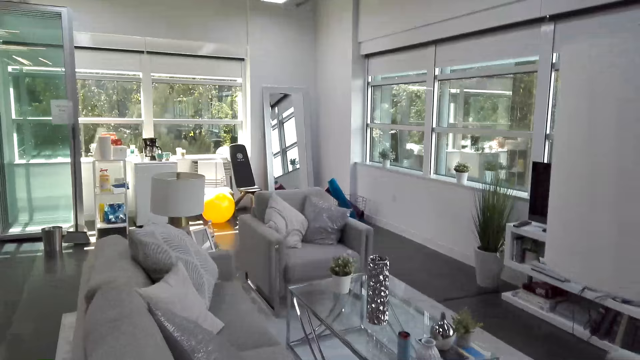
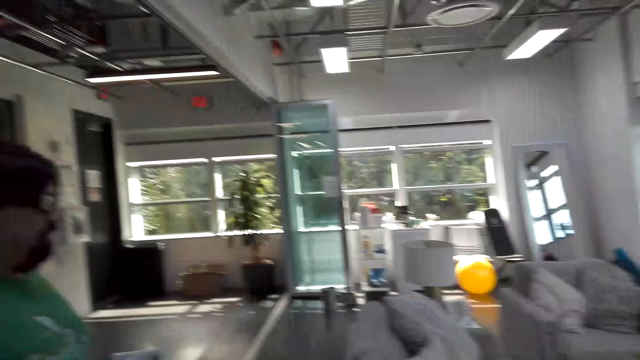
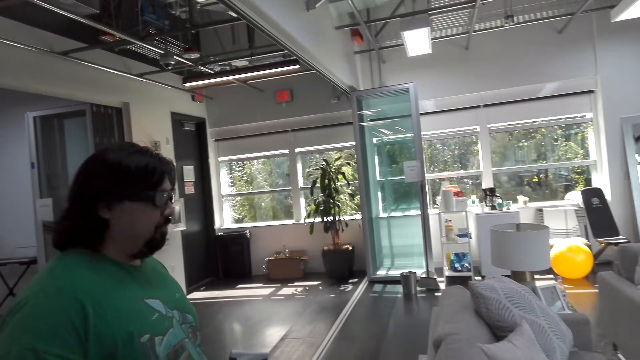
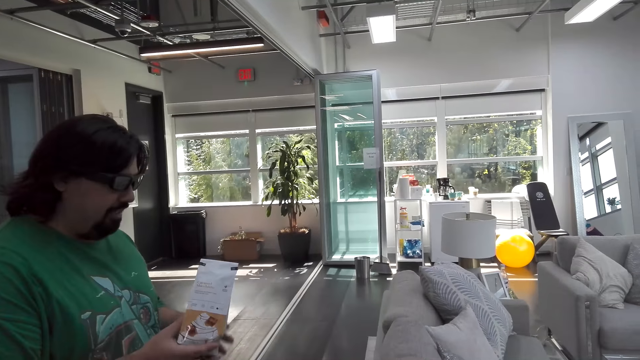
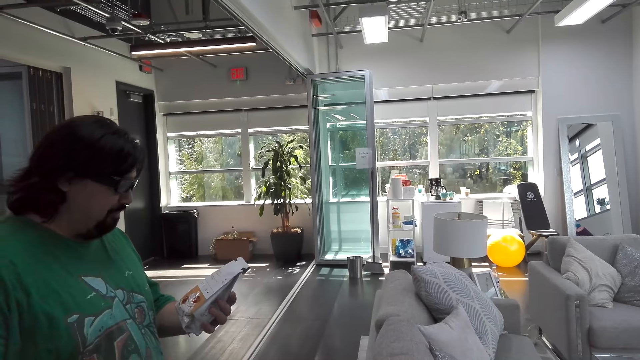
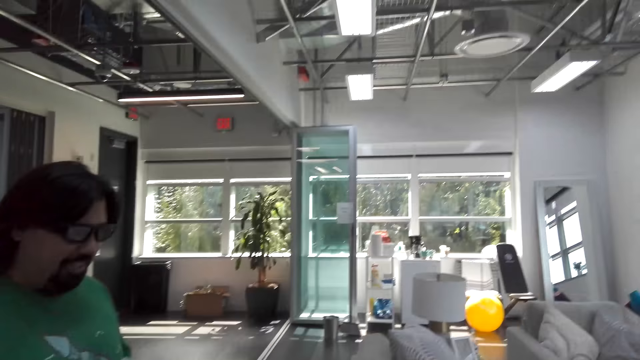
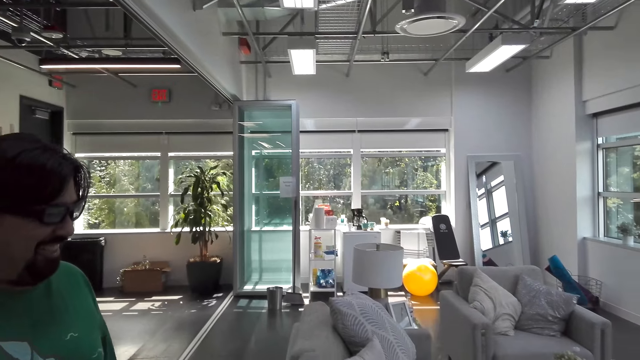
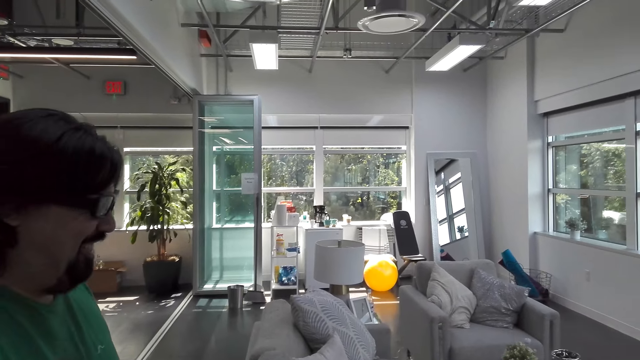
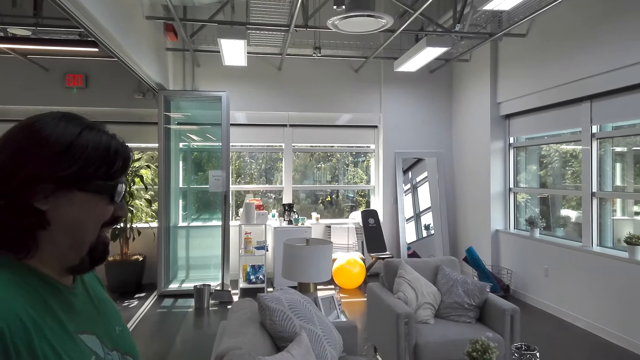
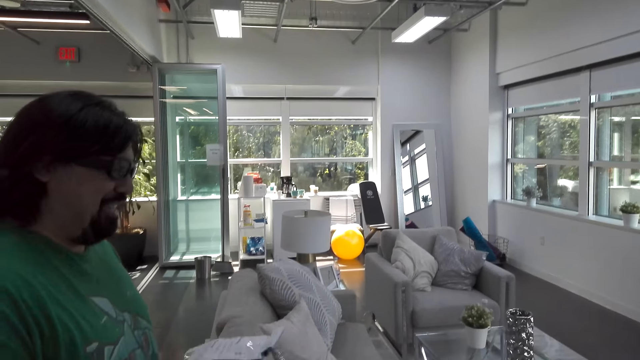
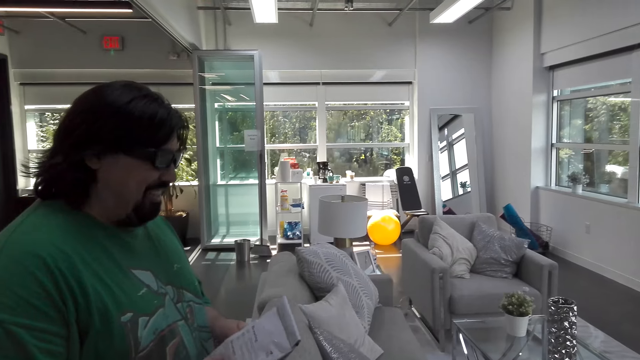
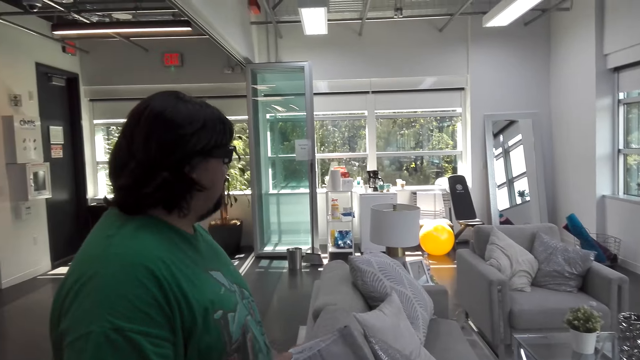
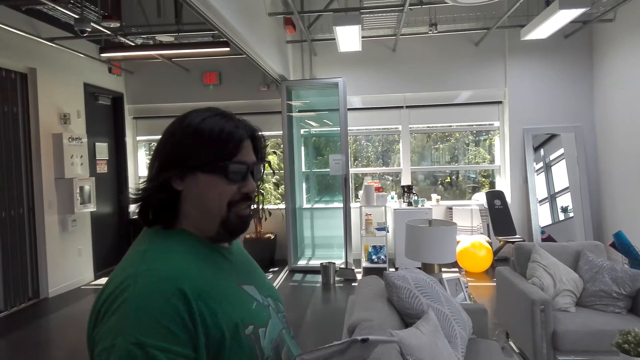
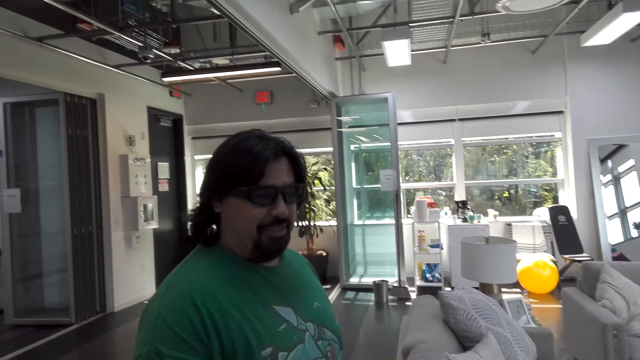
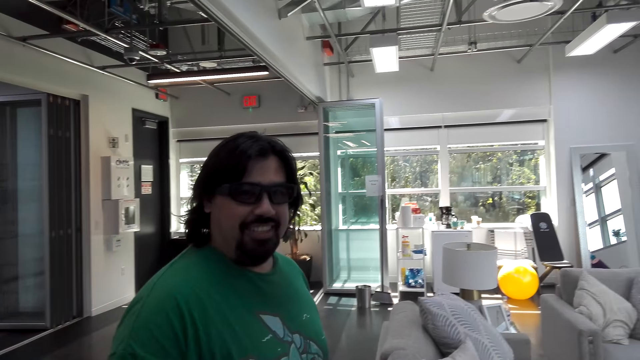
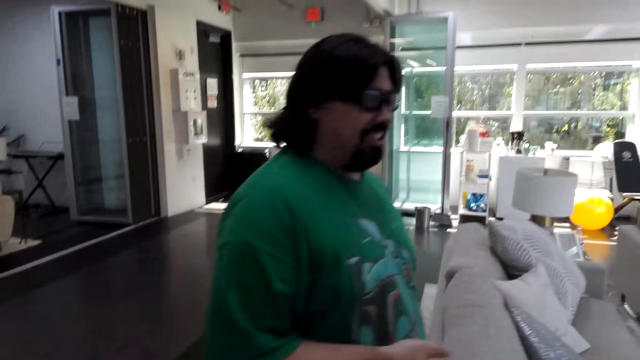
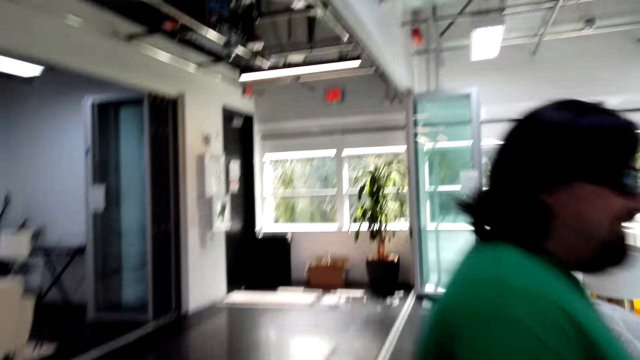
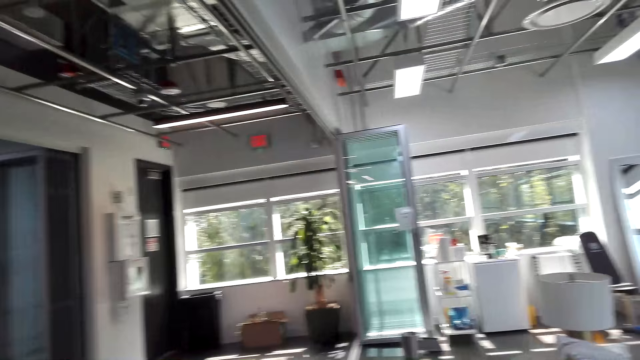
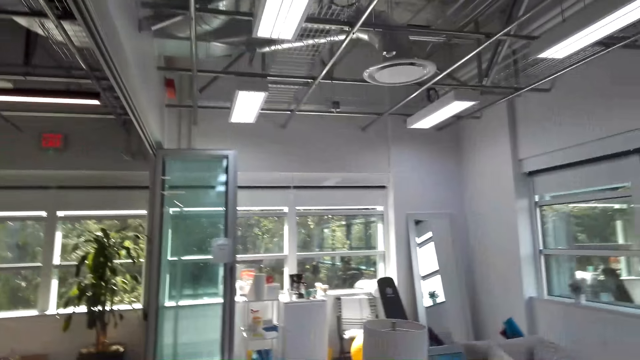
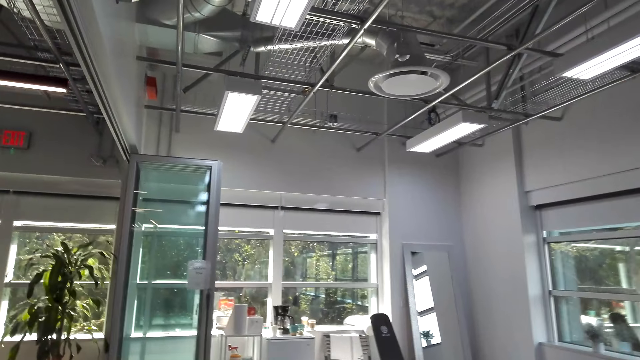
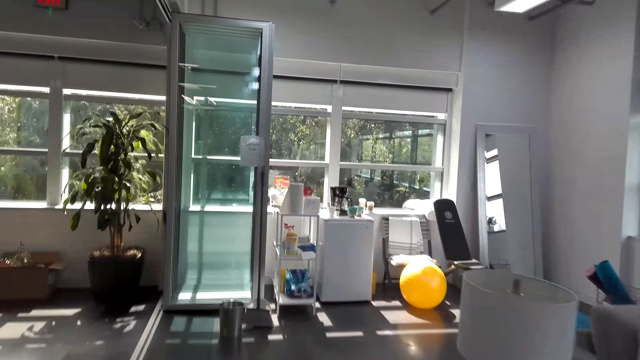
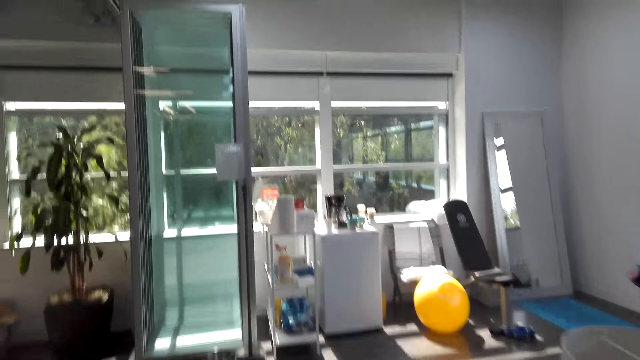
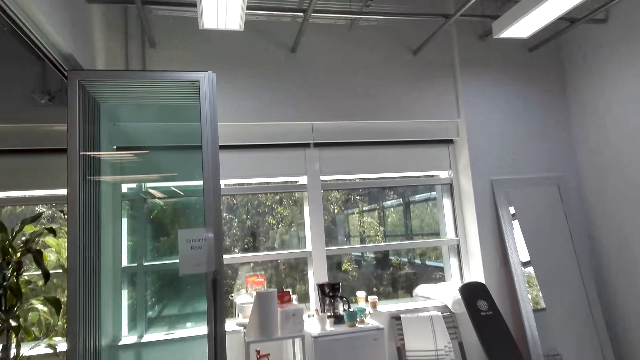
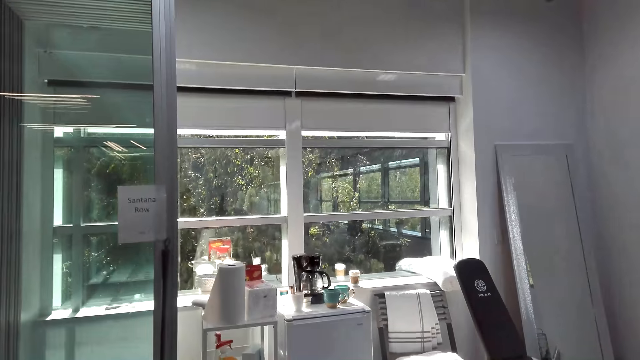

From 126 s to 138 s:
The man looks at something and talks to the camera wearer. The camera wearer takes a packet of coffee from the man. They walk towards the kitchen.

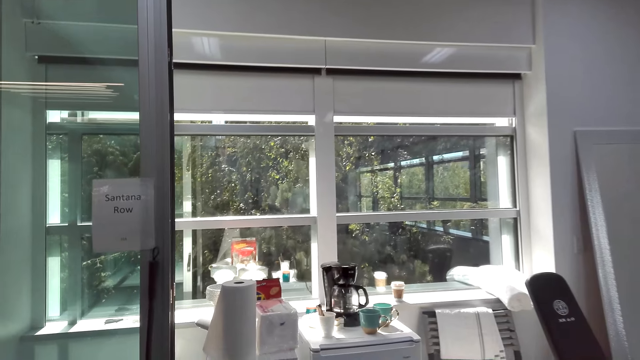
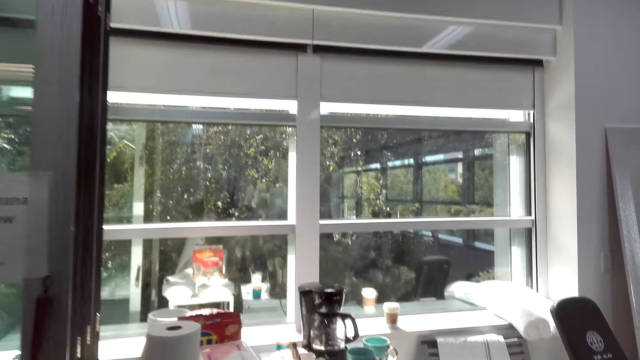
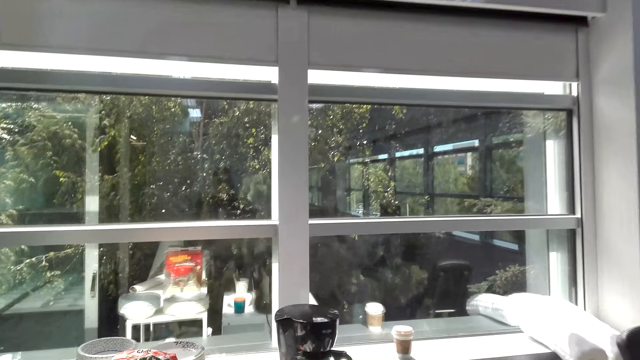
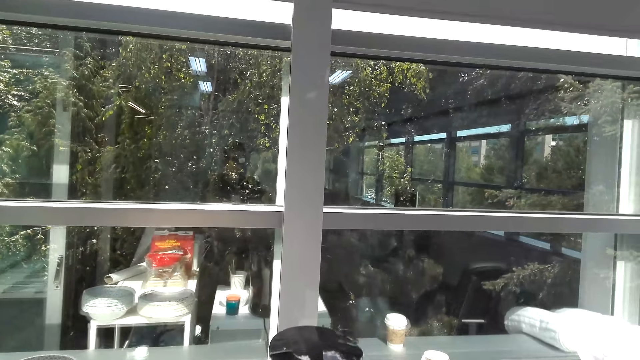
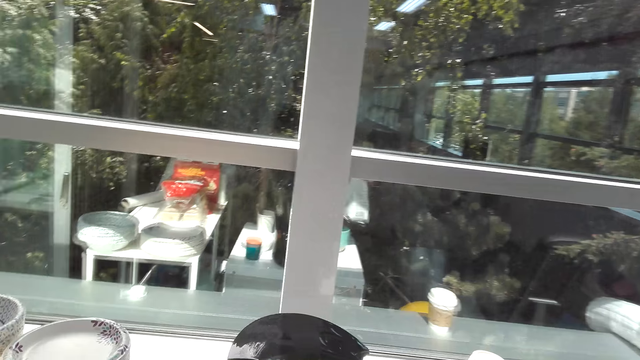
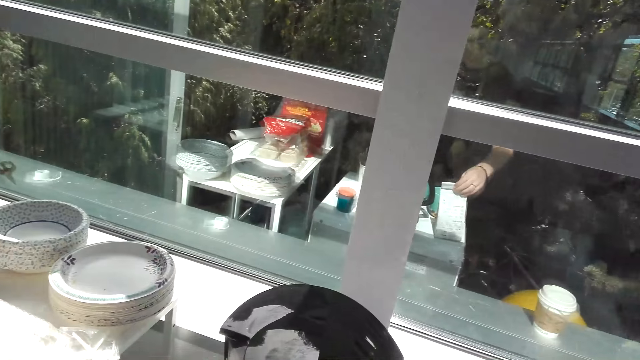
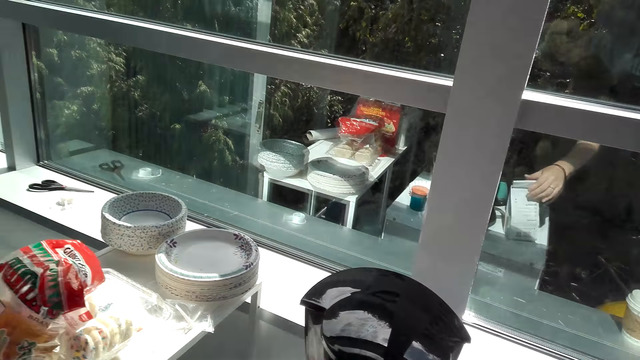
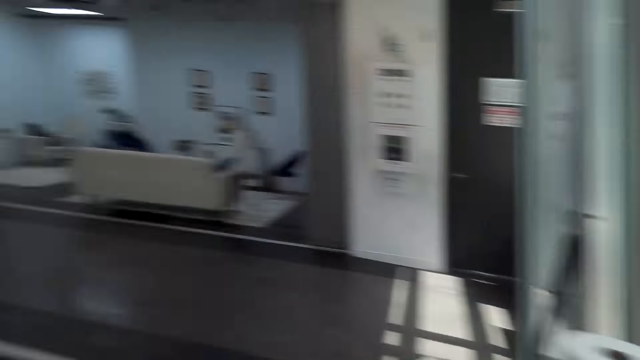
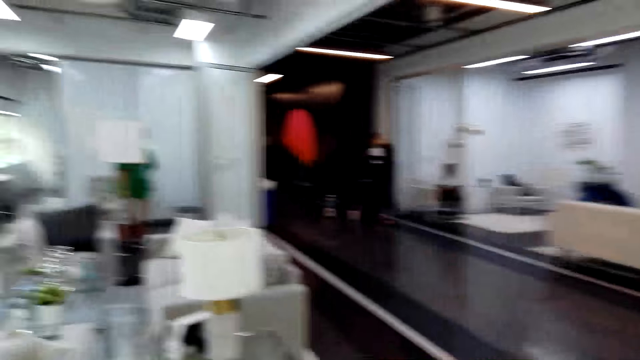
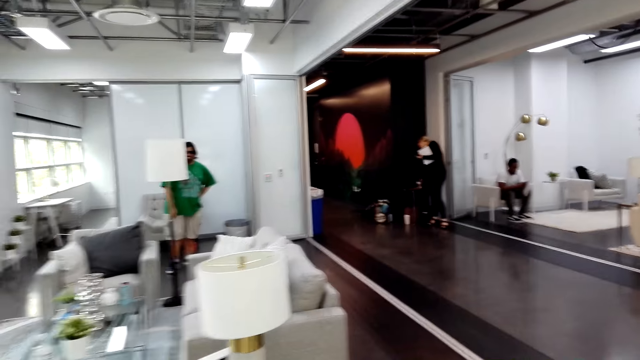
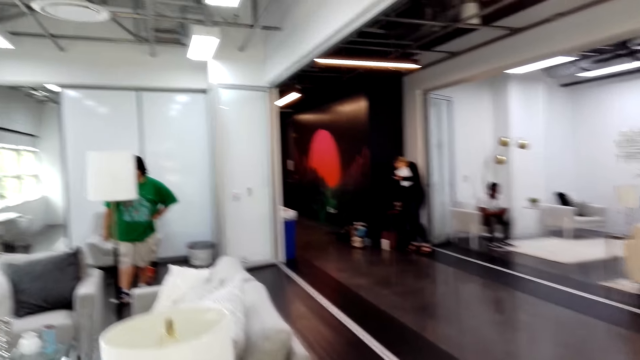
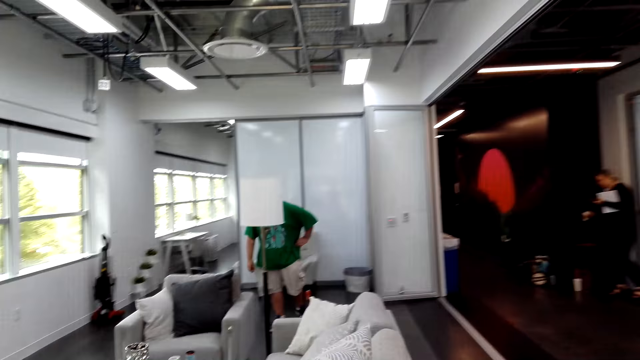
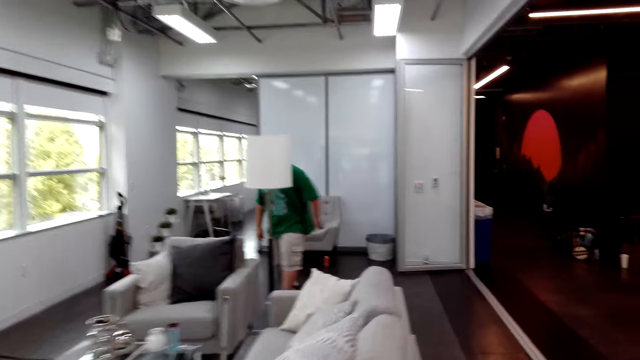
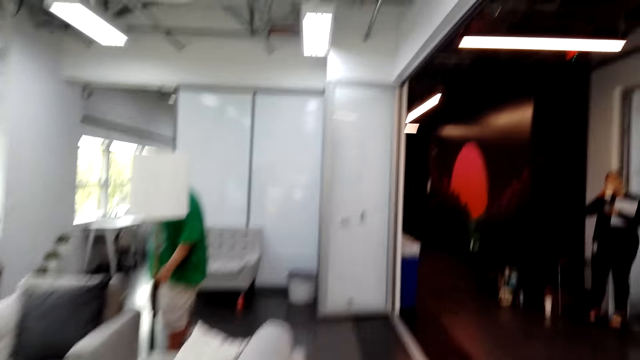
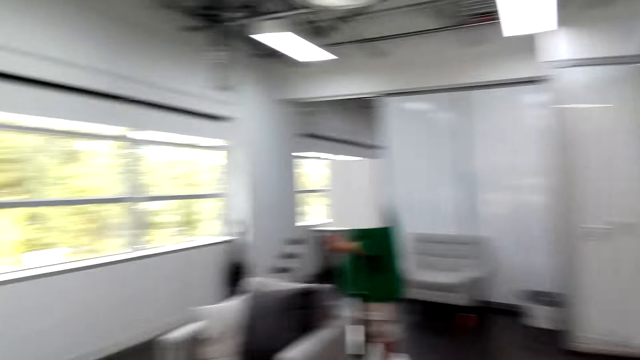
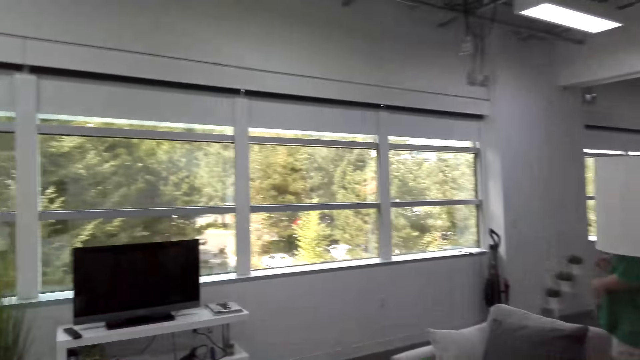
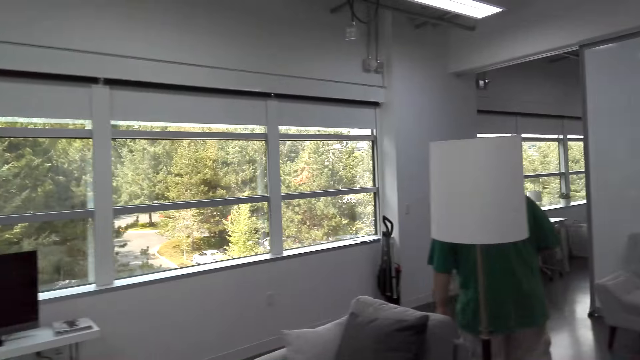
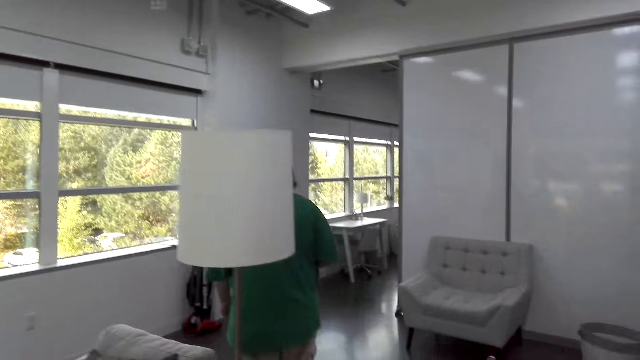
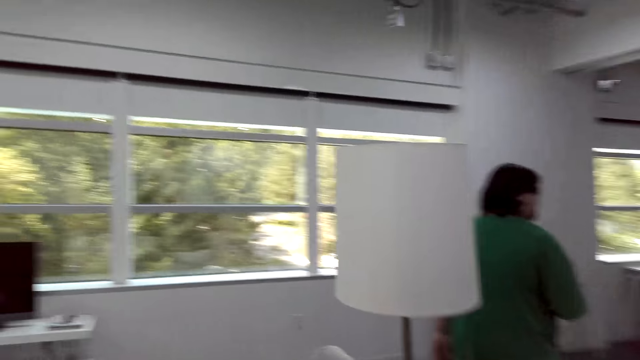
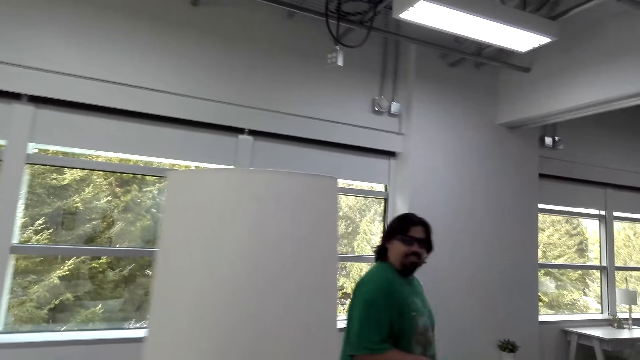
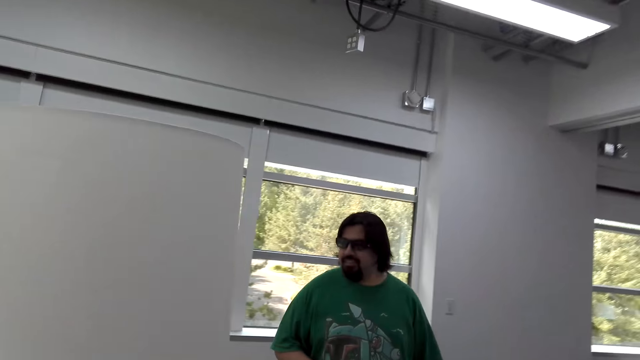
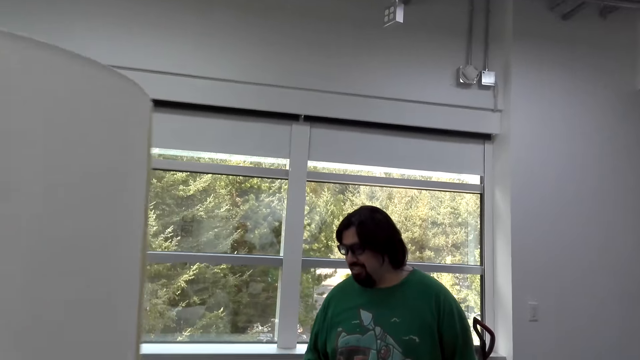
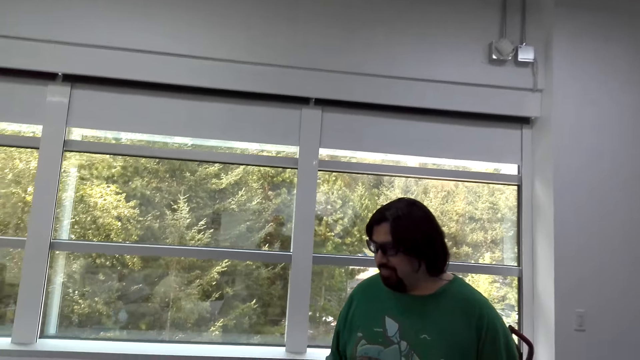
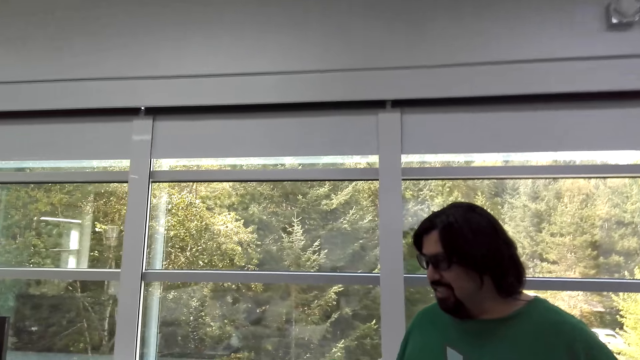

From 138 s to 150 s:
The camera wearer places the coffee on the counter. They walk towards the man. They talk with the man. They look around. They show the man her house.
